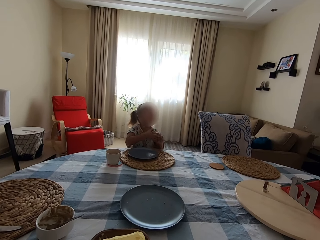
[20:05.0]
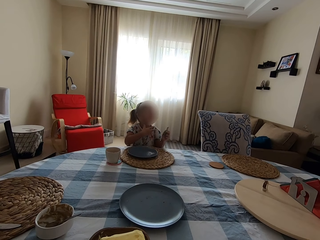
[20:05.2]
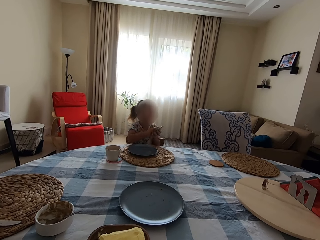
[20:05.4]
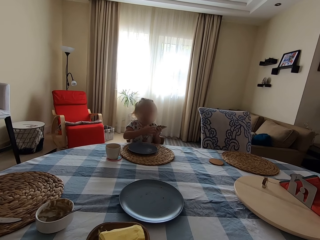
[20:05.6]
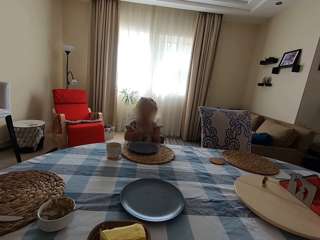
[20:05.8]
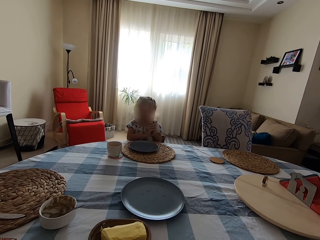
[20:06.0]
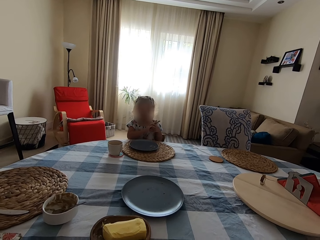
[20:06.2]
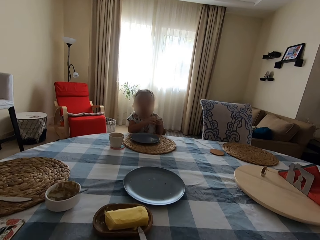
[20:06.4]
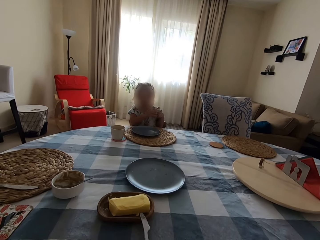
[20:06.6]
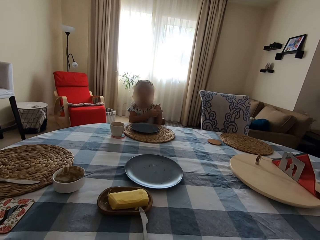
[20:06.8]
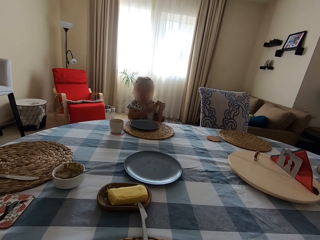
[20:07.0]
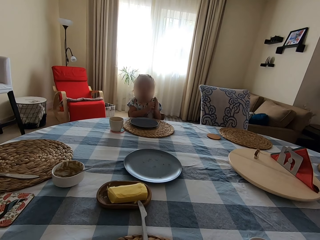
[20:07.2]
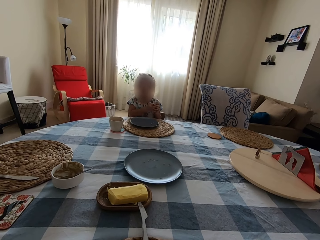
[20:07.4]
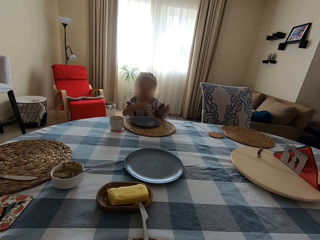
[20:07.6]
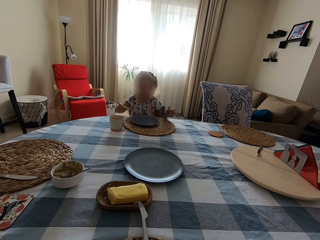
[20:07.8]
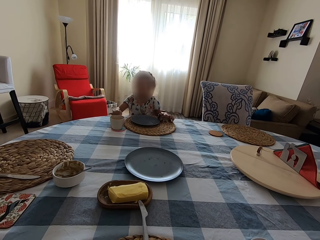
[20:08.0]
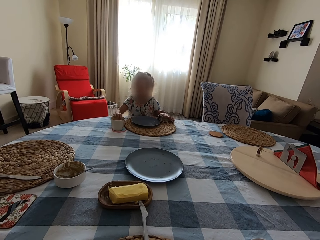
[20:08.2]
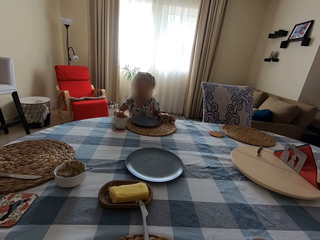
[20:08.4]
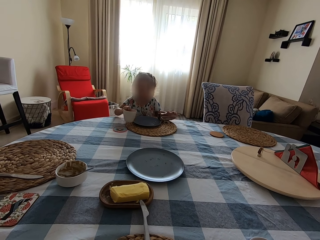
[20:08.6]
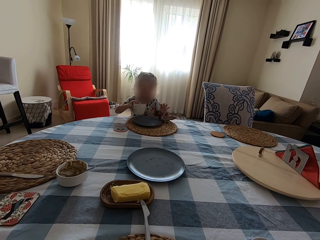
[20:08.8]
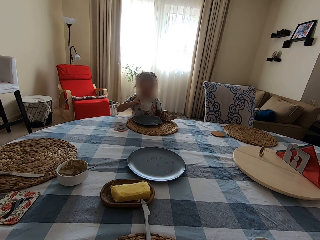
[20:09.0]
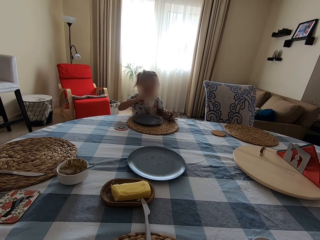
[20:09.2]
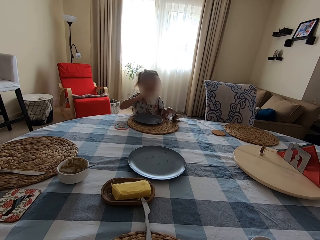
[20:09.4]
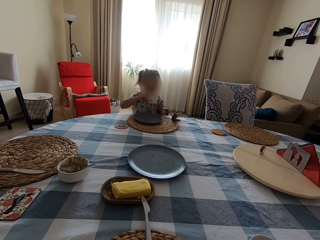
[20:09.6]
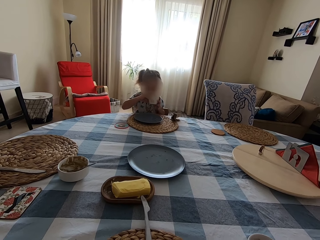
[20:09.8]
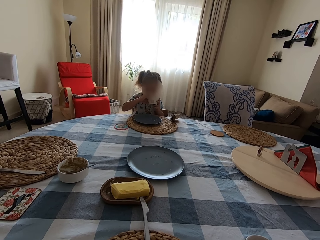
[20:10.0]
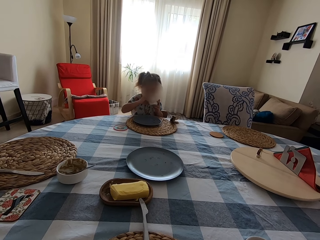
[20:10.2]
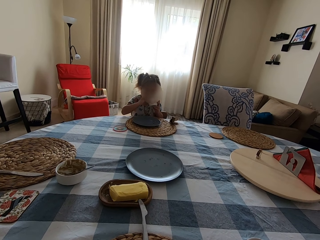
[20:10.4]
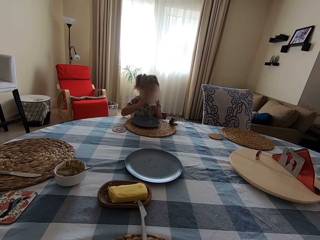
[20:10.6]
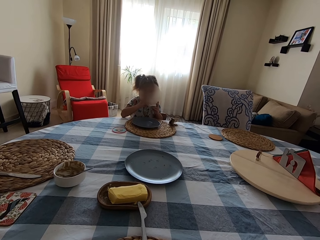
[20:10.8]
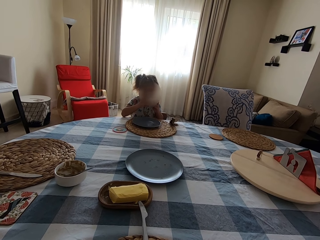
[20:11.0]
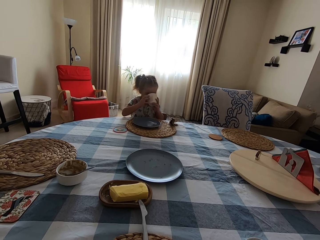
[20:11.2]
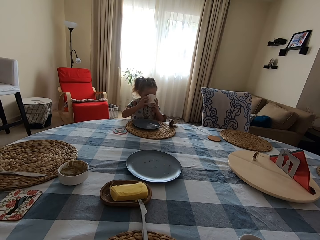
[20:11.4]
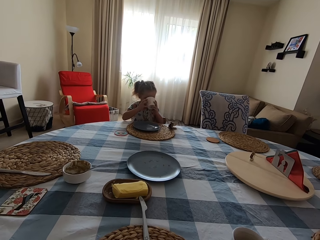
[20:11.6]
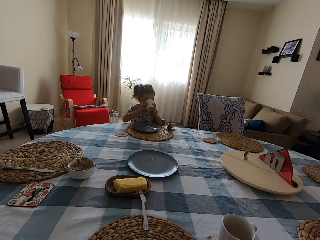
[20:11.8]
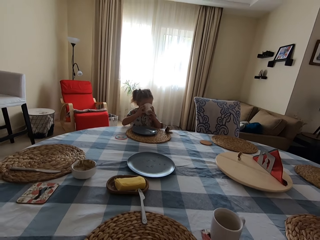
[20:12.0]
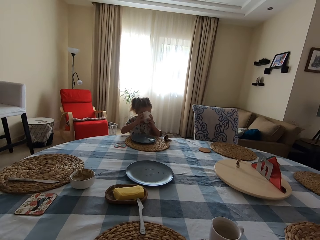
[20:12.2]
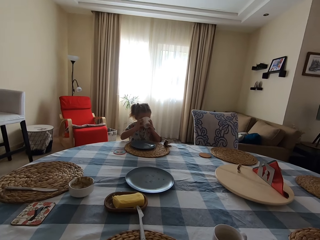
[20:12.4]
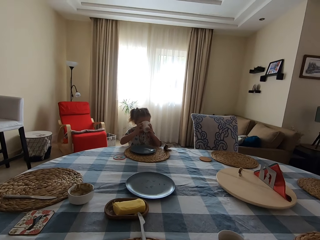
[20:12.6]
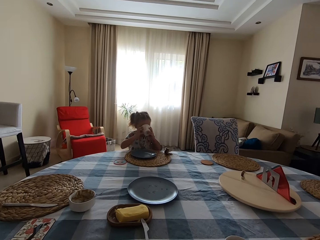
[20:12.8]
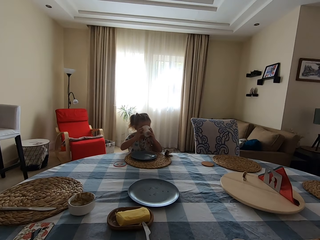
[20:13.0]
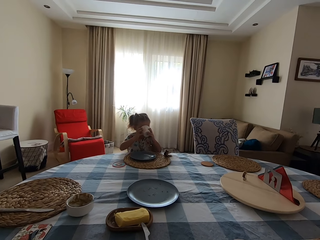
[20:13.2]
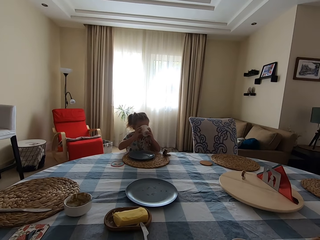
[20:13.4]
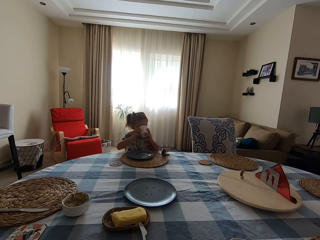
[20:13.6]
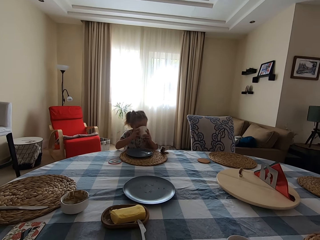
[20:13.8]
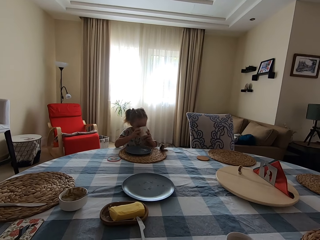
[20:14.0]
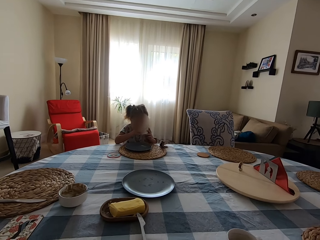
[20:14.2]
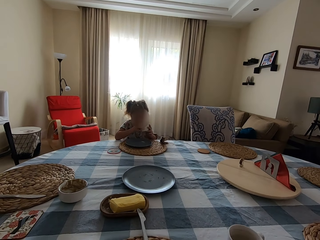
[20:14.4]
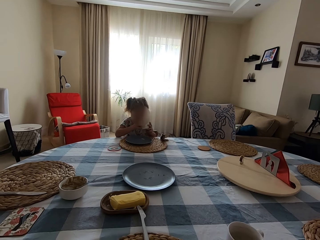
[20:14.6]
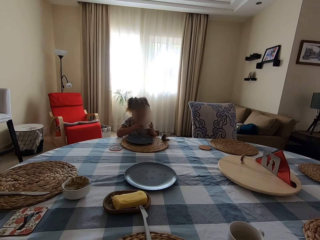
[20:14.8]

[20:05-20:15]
The child wipes her hands. The child picks up a cup of coffee on the table, puts the table napkin on the table, and drinks the coffee.

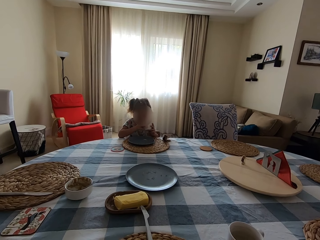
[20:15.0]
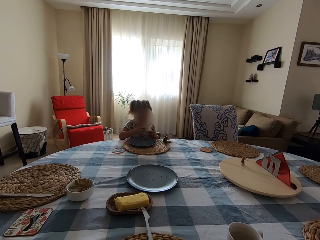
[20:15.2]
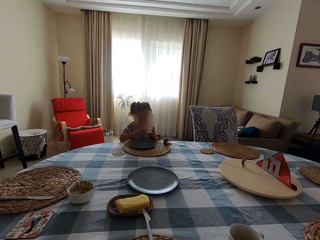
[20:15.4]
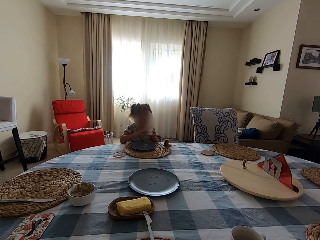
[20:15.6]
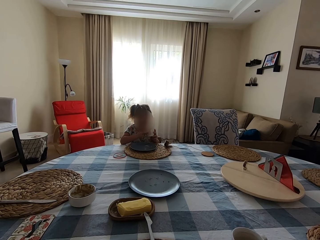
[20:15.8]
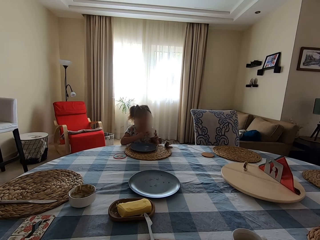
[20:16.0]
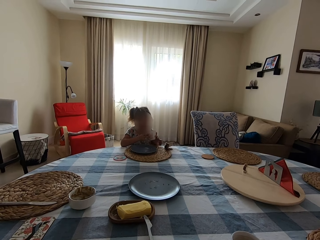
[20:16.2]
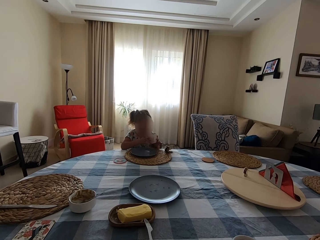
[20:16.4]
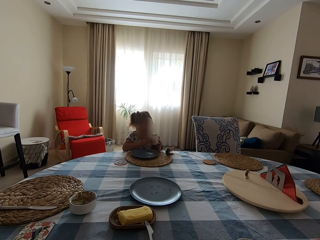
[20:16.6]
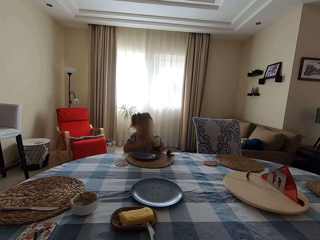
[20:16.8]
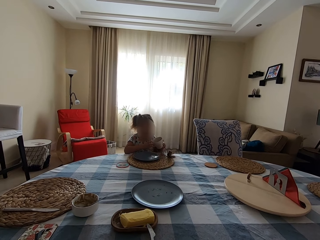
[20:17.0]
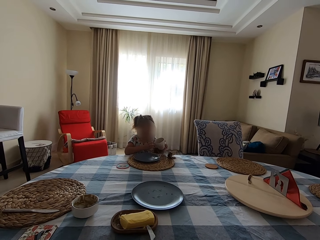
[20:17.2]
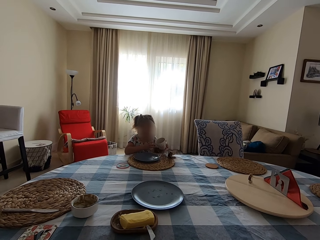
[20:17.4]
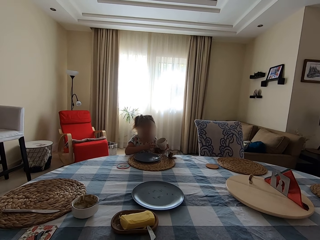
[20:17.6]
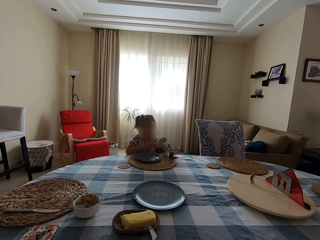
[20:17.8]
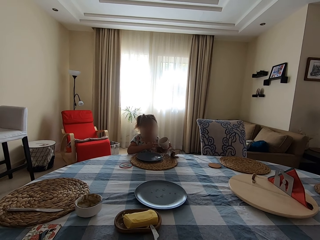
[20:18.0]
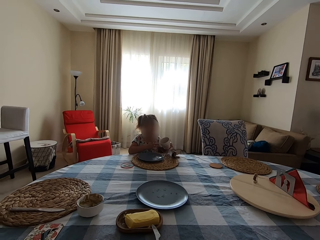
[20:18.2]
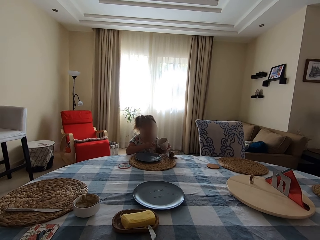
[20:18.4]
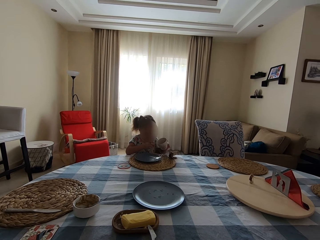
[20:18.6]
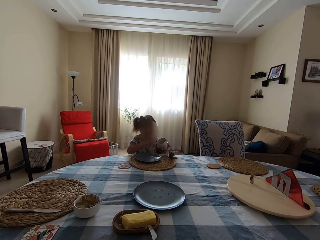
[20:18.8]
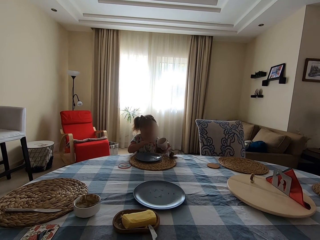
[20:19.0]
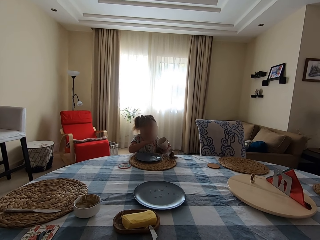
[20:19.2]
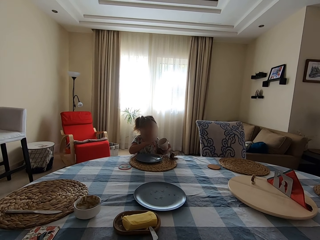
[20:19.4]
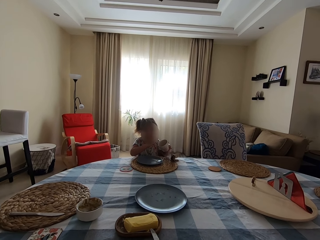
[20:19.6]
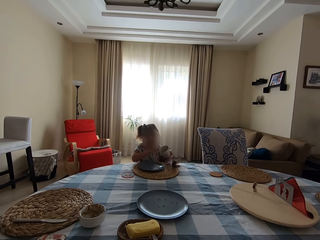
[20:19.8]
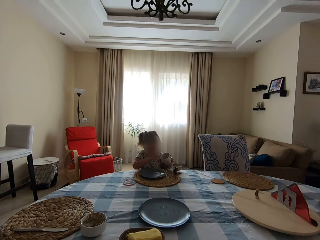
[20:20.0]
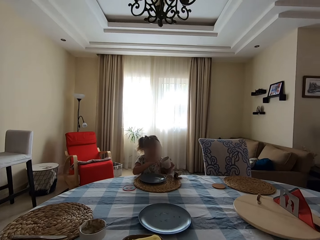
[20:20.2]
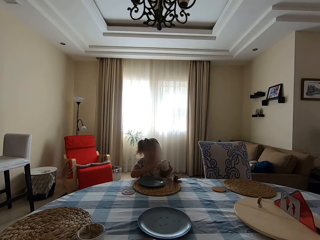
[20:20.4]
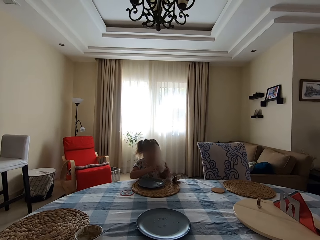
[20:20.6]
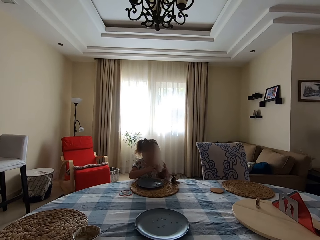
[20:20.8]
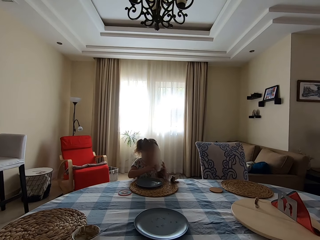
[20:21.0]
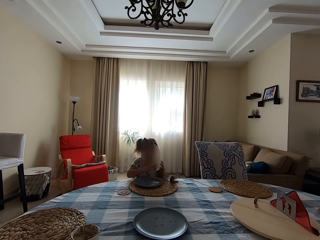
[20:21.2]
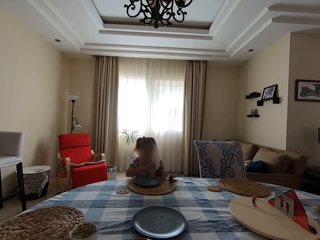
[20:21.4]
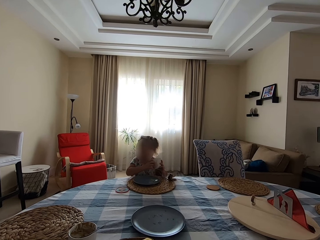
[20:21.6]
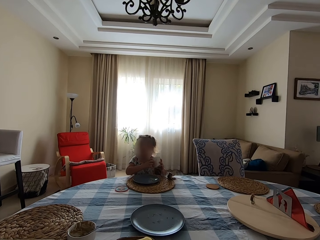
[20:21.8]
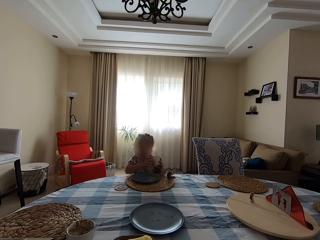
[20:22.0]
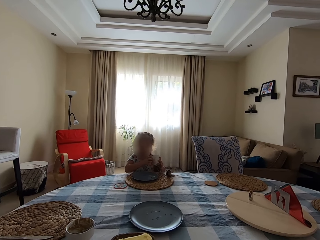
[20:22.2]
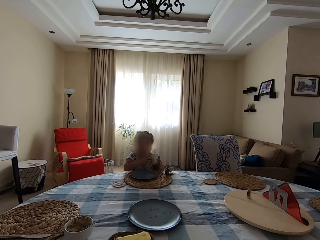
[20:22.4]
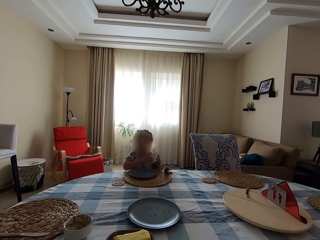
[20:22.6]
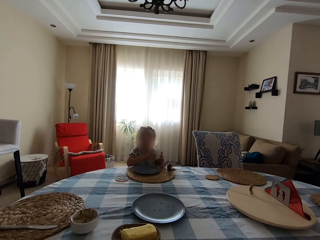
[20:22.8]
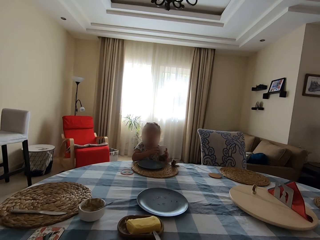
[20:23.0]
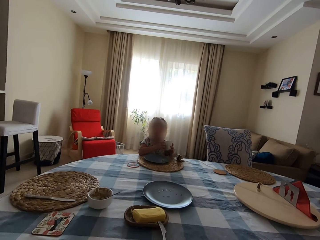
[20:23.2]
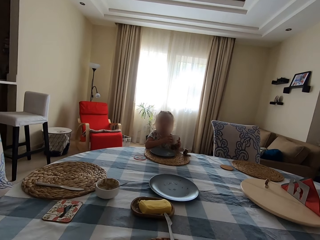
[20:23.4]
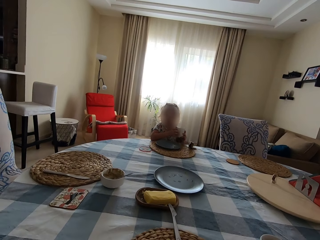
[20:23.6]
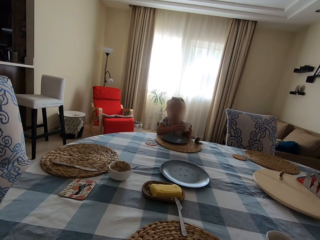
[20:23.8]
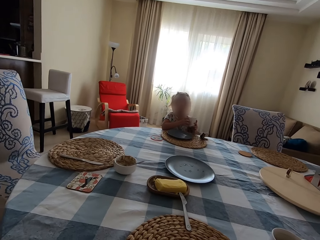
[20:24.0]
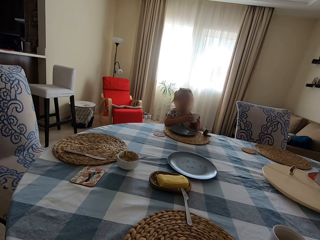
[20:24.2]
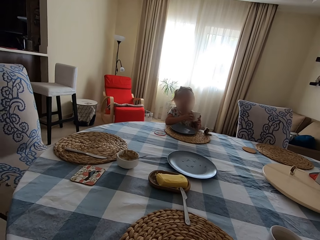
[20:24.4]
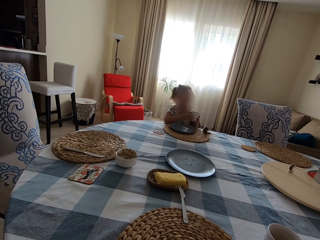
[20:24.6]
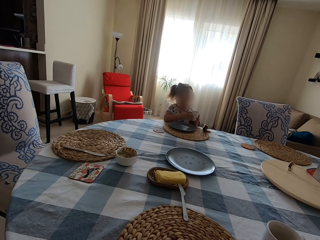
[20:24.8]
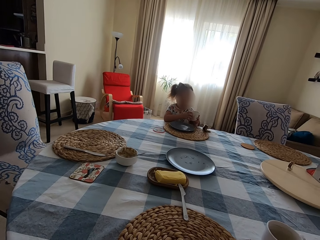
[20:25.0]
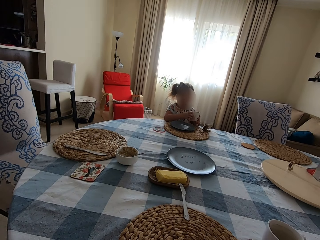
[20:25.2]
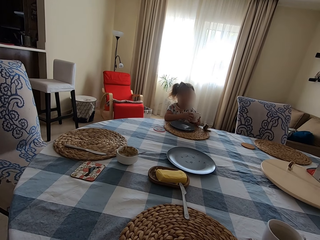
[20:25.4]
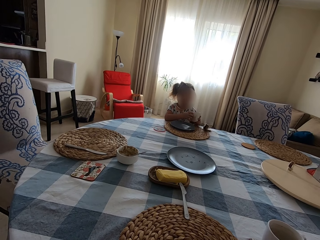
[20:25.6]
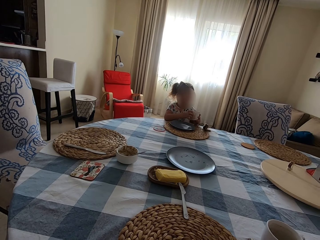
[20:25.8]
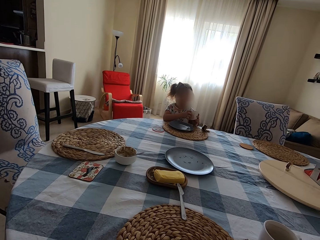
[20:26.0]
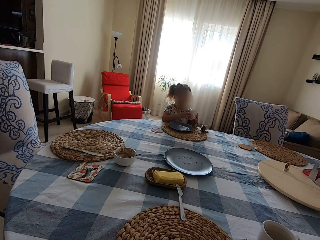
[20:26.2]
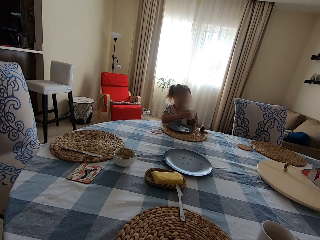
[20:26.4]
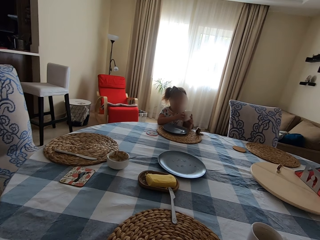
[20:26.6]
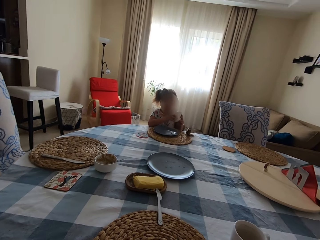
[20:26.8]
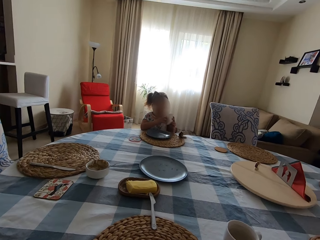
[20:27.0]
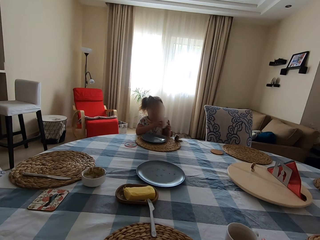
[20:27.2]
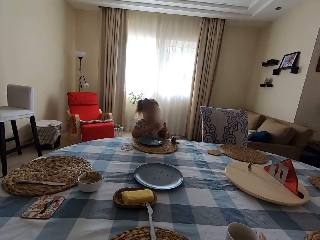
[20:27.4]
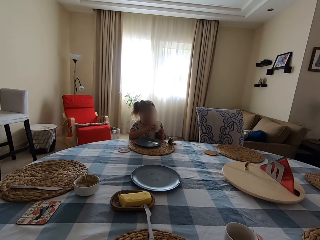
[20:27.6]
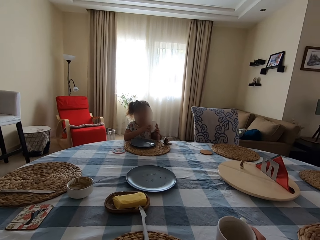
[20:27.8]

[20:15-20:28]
The child displays the cup. The camera wearer talks to the child. The child talks to the camera wearer. The camera wearer talks to the child.
